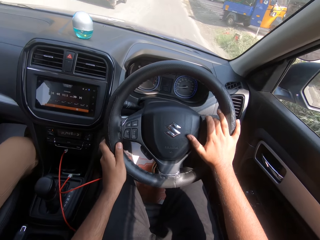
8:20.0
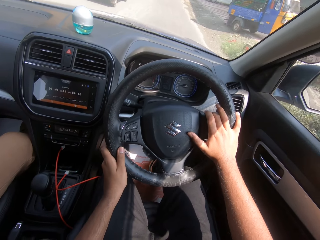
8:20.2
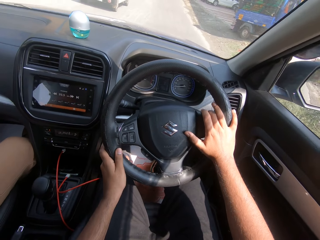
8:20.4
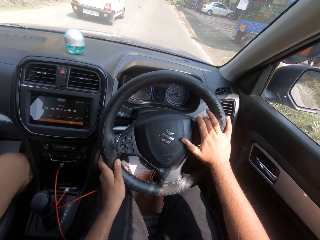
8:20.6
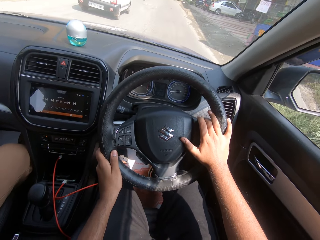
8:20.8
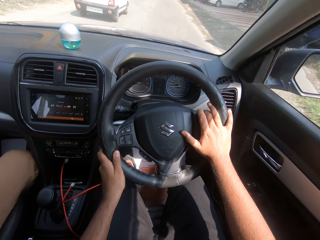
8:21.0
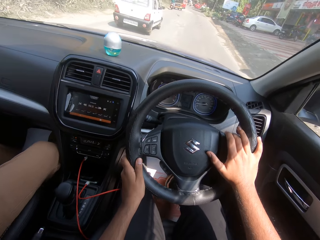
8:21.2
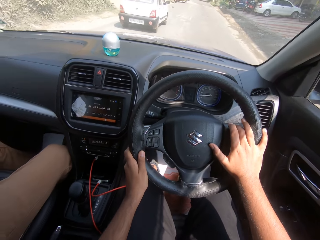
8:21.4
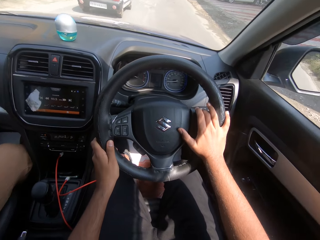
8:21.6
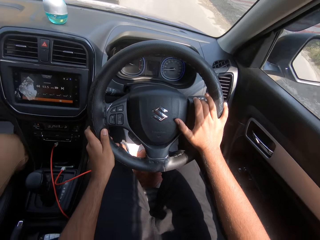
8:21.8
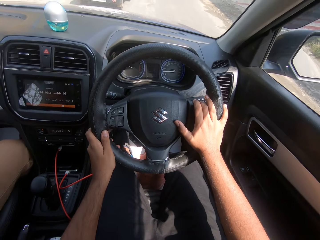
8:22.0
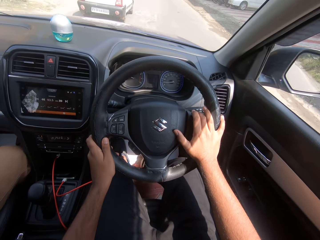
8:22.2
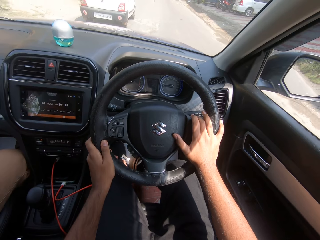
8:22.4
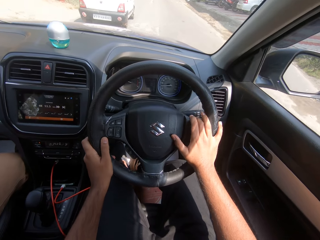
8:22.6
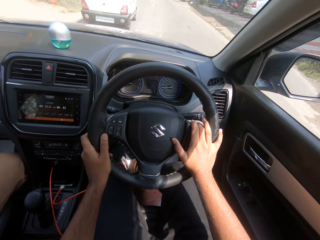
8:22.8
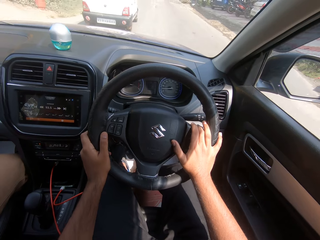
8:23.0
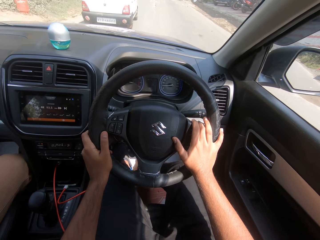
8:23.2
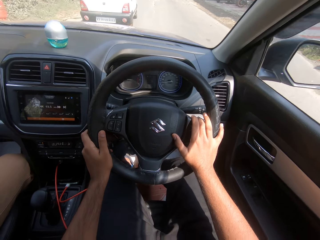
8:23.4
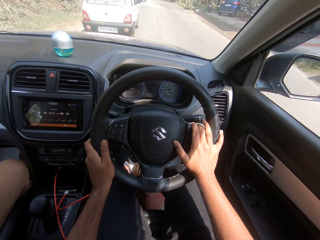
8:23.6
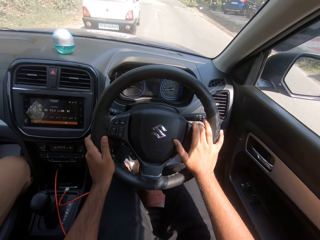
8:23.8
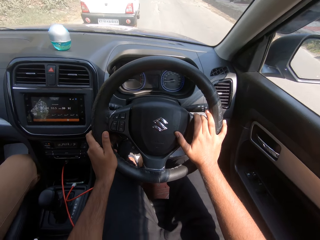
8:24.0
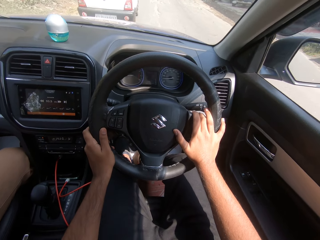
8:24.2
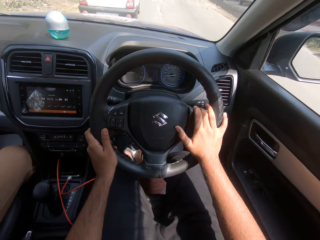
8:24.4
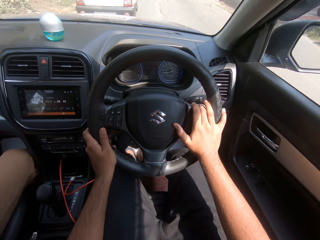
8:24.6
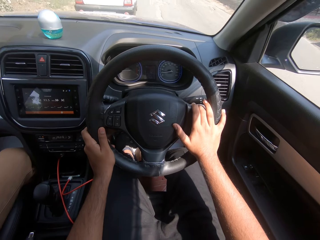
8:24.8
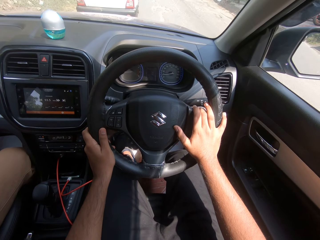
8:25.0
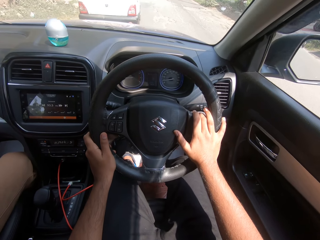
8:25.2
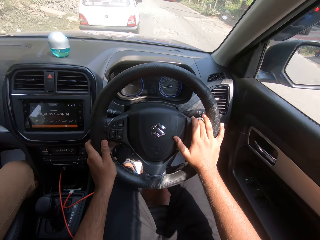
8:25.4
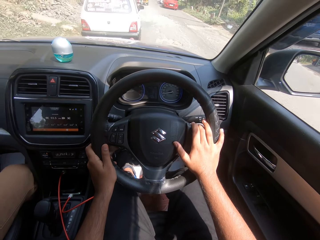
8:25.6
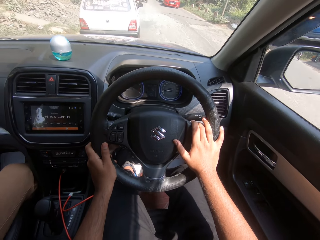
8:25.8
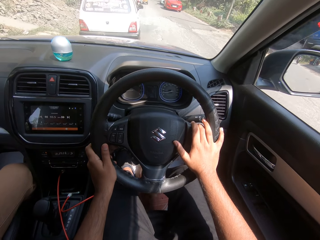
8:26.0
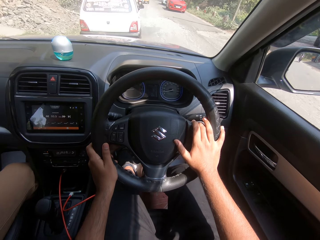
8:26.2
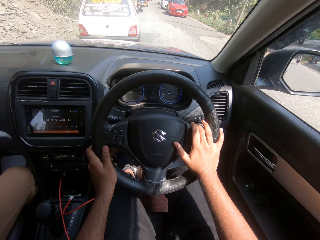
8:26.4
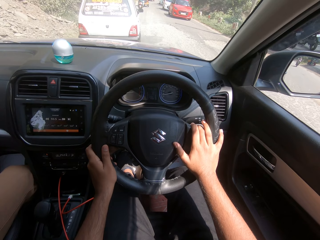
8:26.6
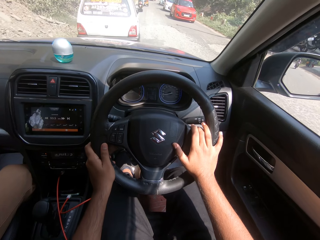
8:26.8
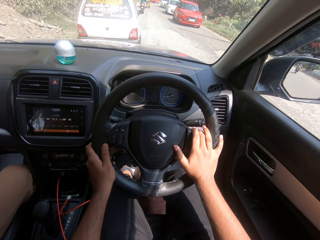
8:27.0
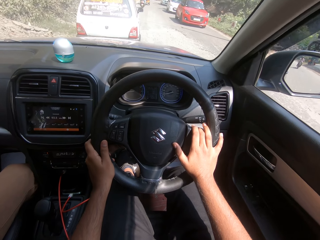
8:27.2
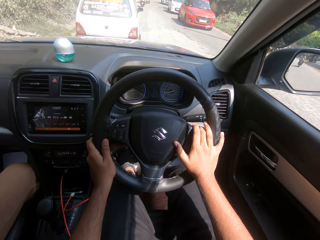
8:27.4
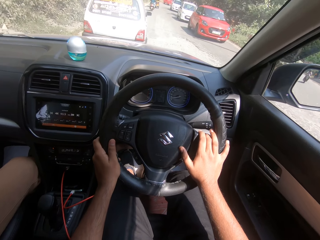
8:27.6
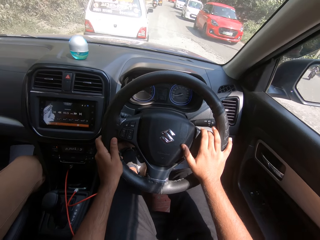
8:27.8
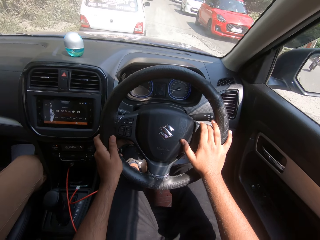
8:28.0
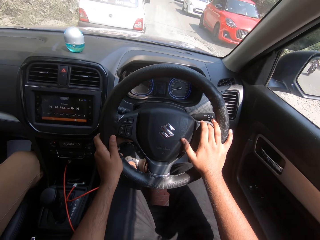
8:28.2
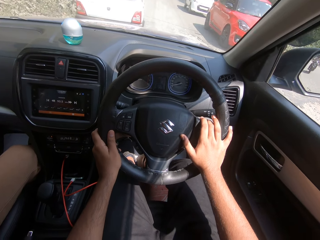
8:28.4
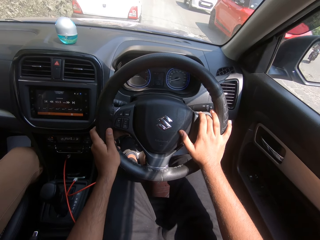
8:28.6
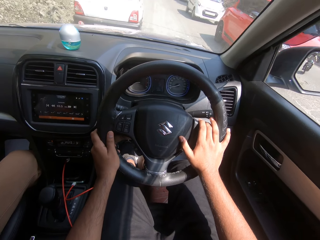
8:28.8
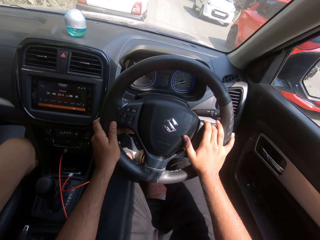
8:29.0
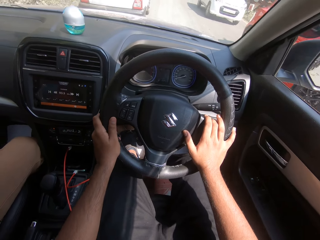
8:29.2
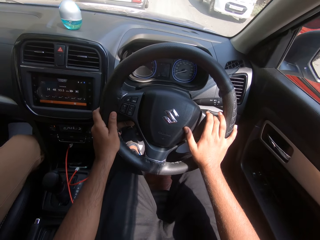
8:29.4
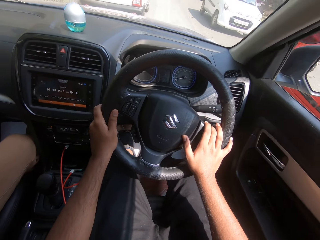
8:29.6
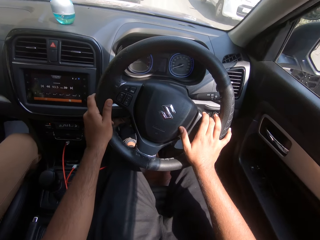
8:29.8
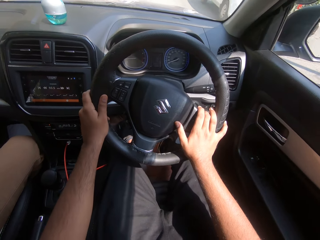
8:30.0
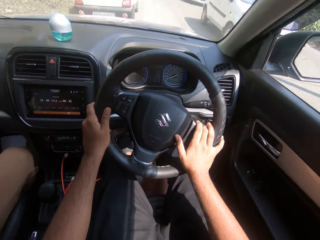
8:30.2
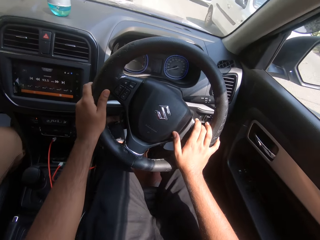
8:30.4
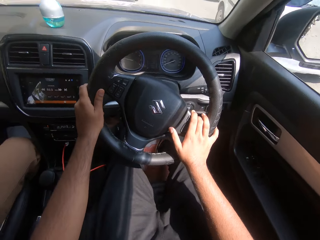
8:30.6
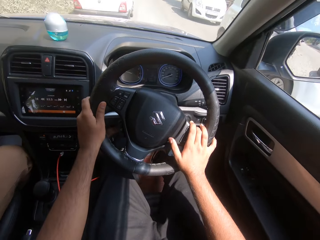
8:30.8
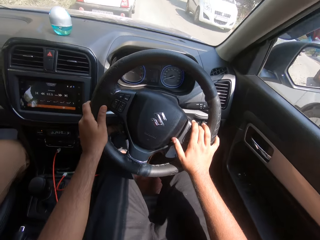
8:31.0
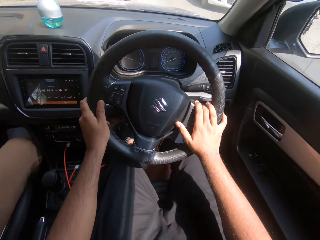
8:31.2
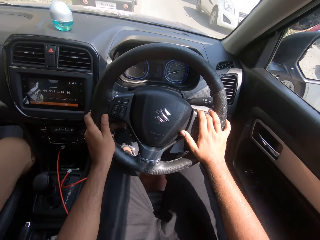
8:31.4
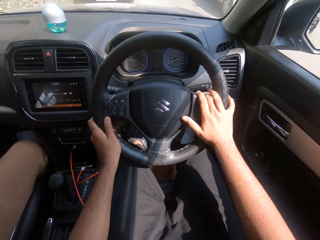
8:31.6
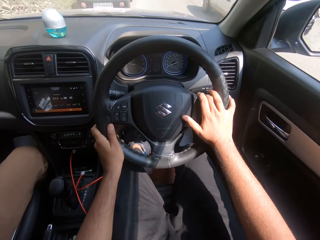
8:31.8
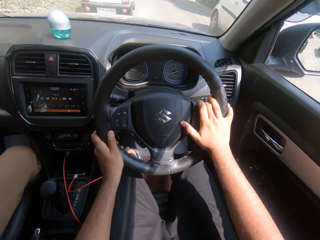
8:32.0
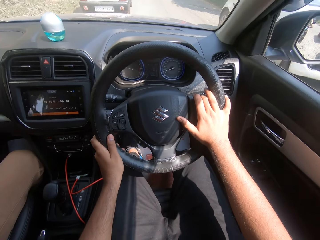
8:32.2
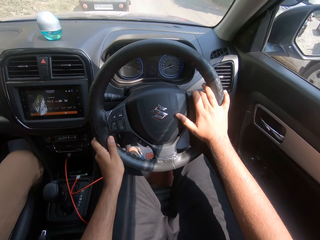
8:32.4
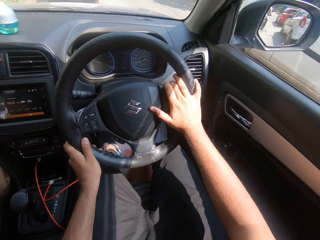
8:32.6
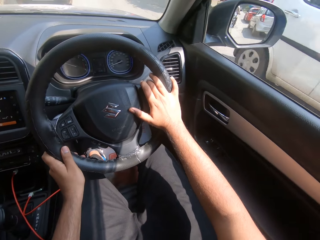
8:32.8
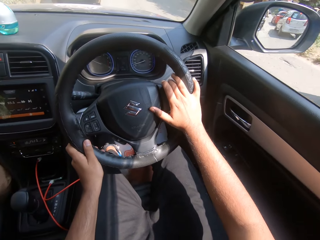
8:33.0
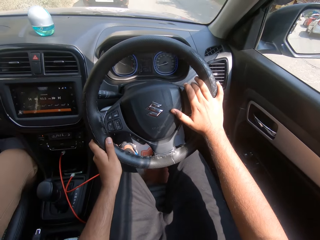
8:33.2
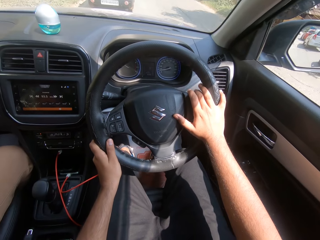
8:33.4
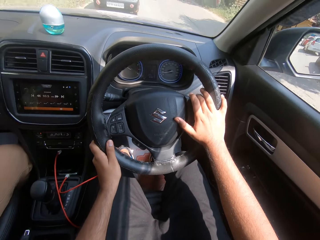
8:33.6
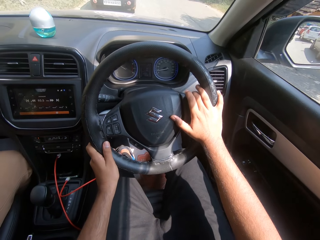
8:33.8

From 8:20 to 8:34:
A red car drives past the camera wearer. A white car drives past the camera wearer.

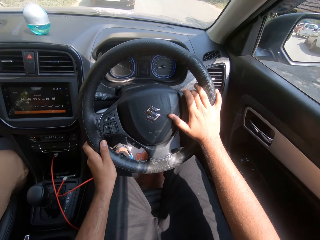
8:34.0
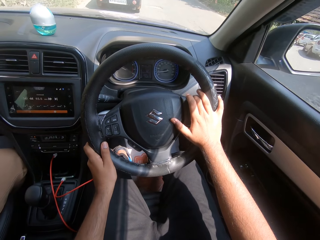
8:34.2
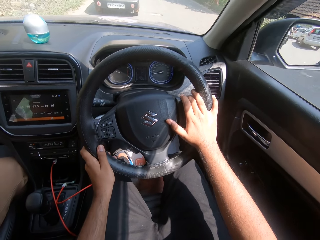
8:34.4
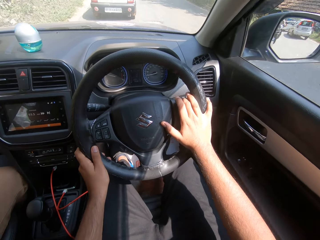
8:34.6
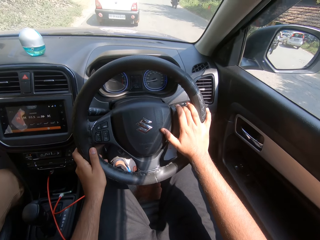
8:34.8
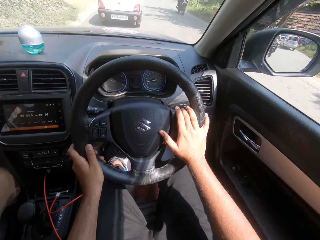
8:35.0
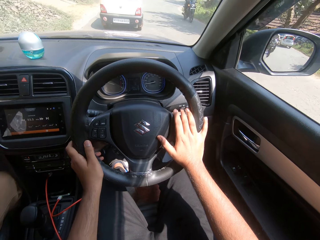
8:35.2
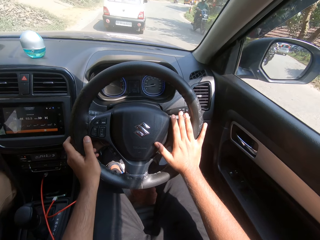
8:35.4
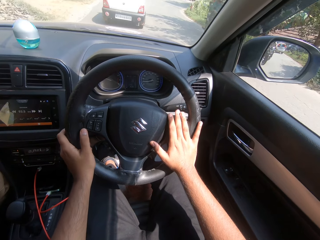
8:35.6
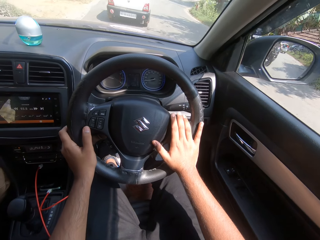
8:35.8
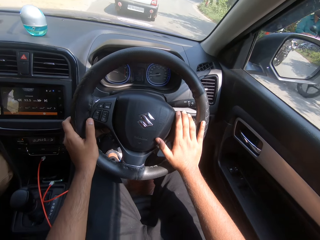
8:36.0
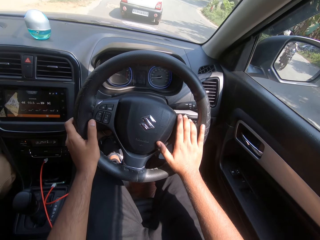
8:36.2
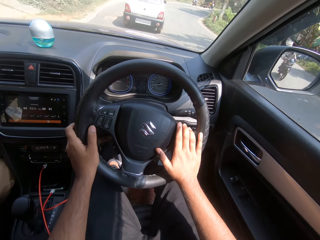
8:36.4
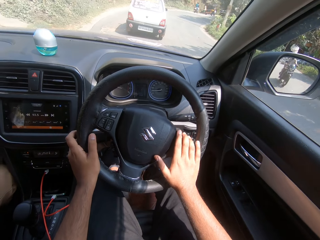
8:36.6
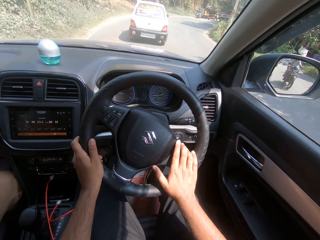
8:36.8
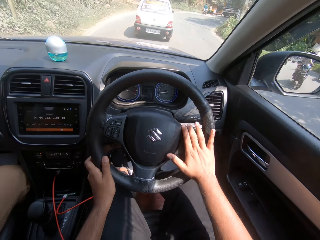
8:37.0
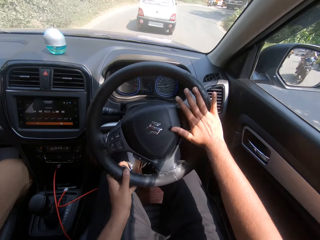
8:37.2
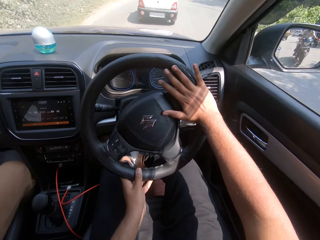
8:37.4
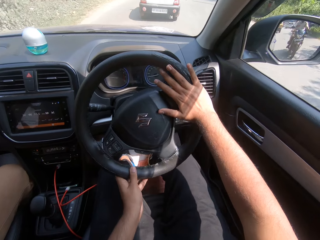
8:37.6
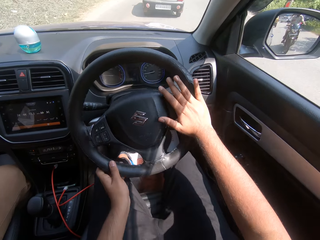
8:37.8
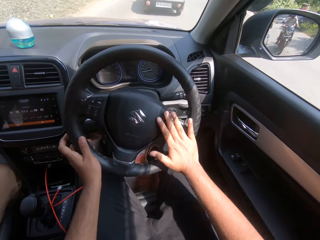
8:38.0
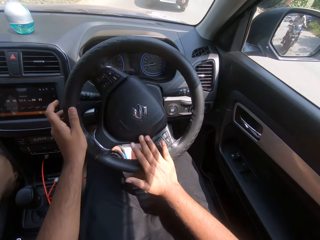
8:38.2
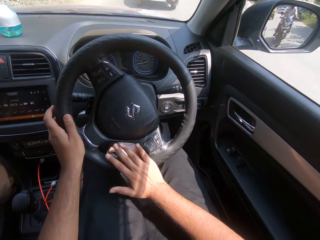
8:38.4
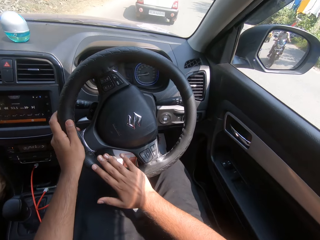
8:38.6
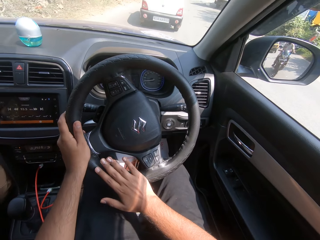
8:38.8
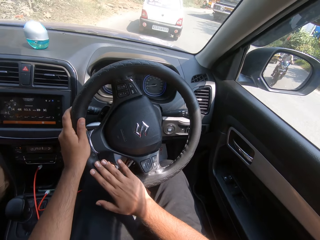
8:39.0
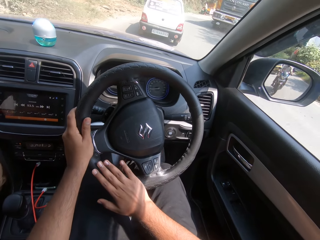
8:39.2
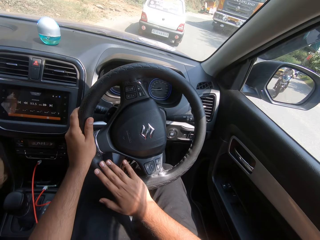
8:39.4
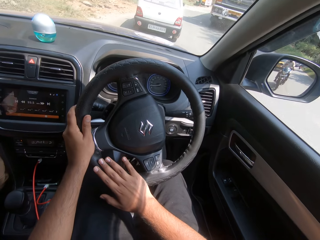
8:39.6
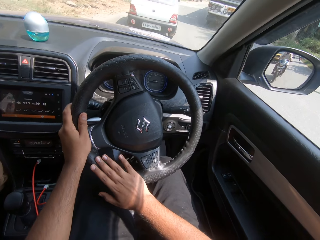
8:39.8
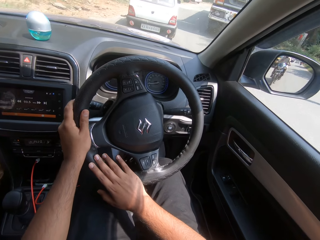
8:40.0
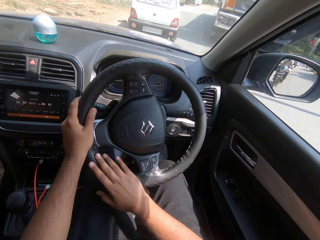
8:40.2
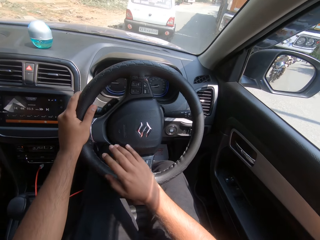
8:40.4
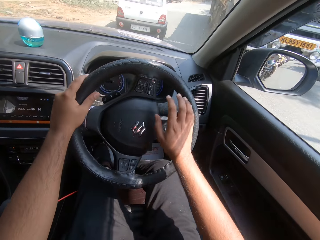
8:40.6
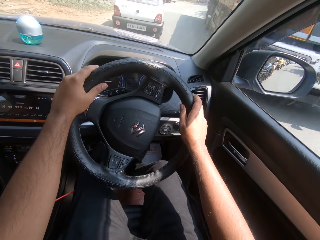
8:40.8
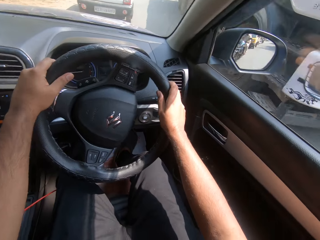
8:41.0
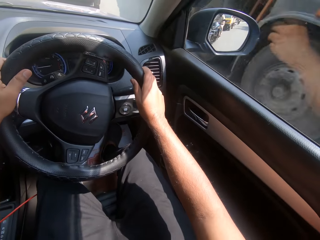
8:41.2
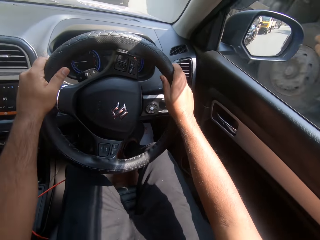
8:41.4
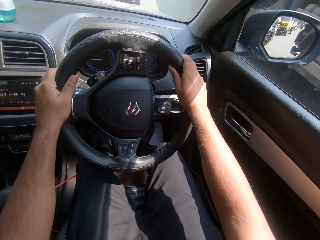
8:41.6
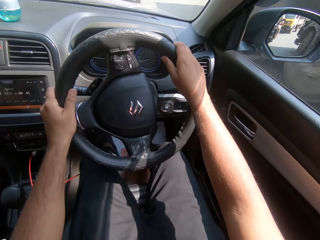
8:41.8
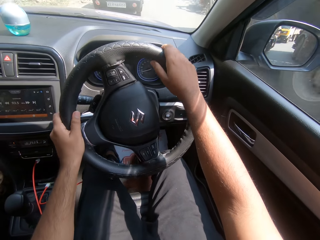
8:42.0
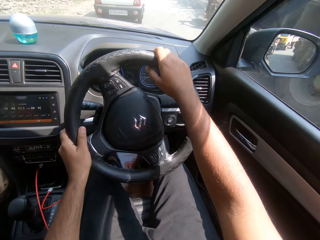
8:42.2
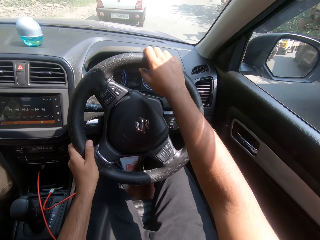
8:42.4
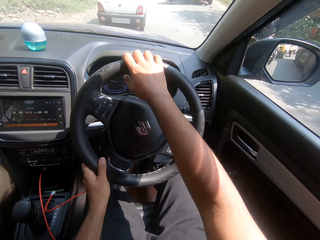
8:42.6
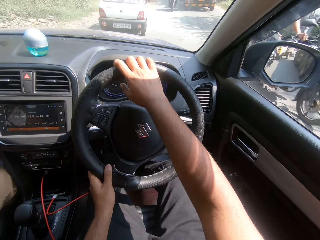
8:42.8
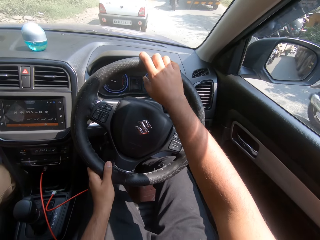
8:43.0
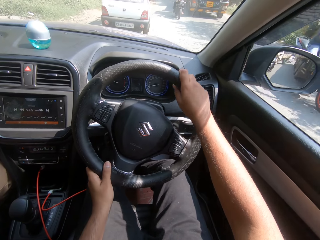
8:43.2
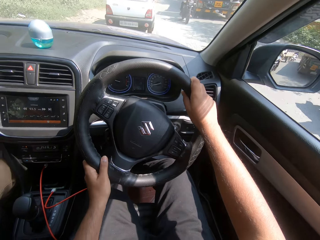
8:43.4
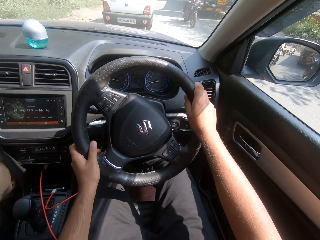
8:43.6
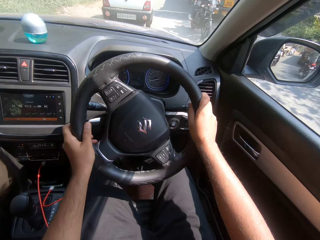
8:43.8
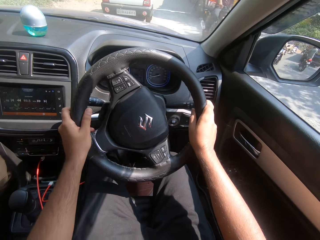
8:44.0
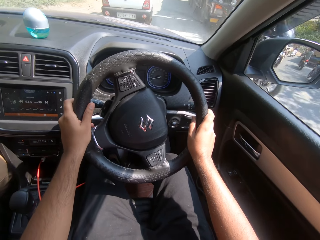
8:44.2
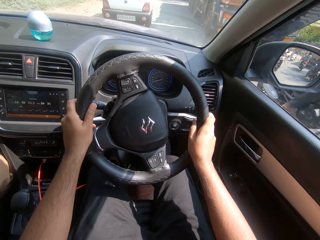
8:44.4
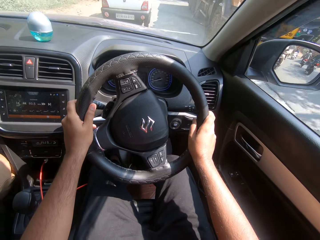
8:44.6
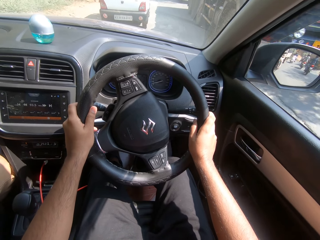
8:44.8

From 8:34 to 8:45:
A bike drives past the camera wearer. The camera wearer converses with the woman. A truck drives past the camera wearer. A bike drives past the camera wearer.
